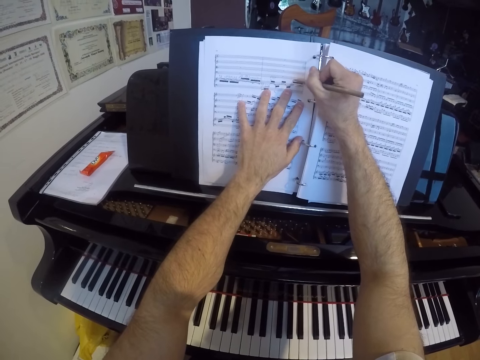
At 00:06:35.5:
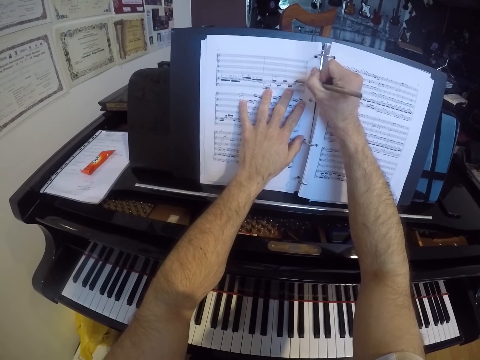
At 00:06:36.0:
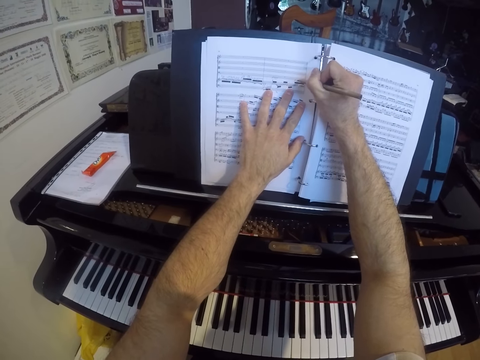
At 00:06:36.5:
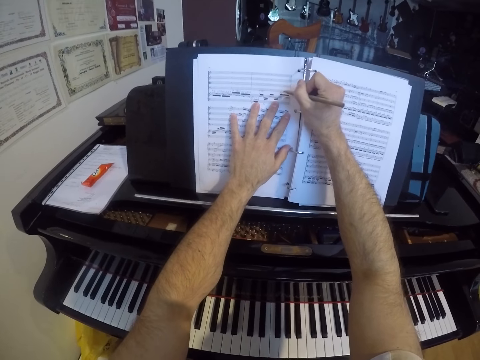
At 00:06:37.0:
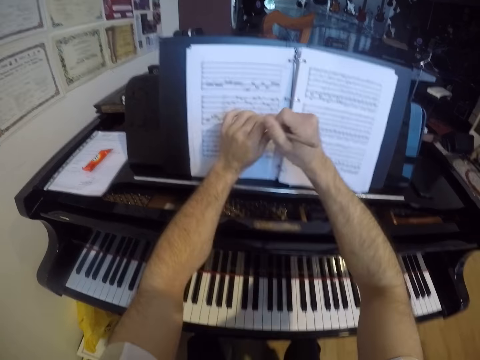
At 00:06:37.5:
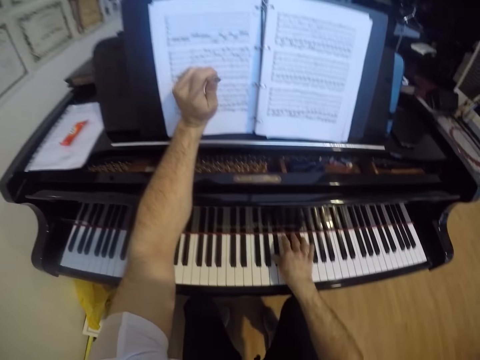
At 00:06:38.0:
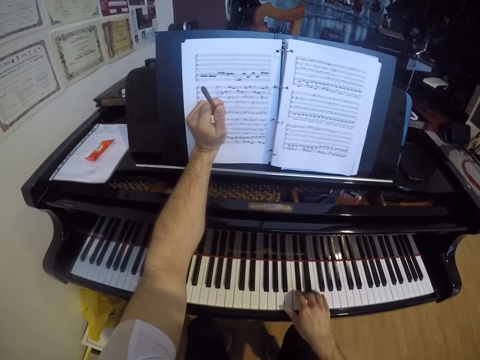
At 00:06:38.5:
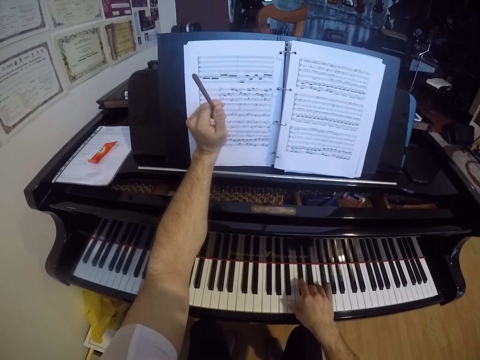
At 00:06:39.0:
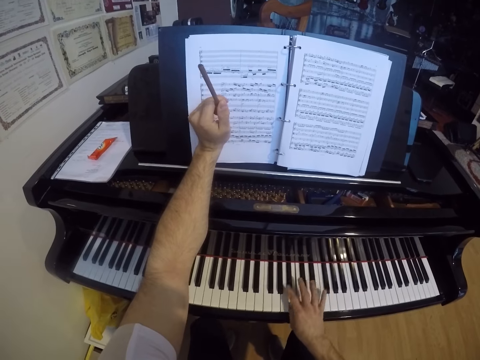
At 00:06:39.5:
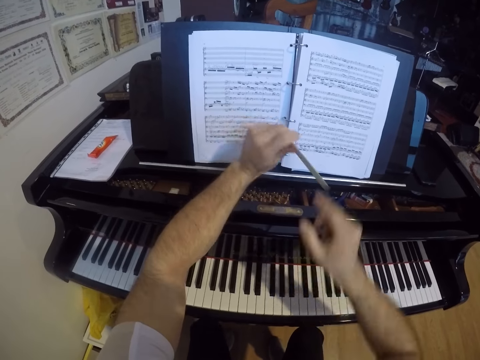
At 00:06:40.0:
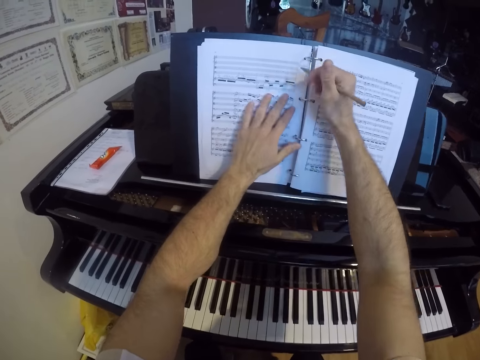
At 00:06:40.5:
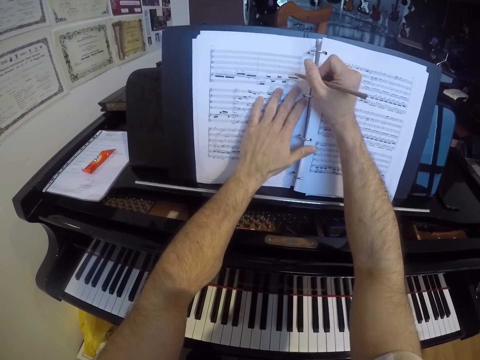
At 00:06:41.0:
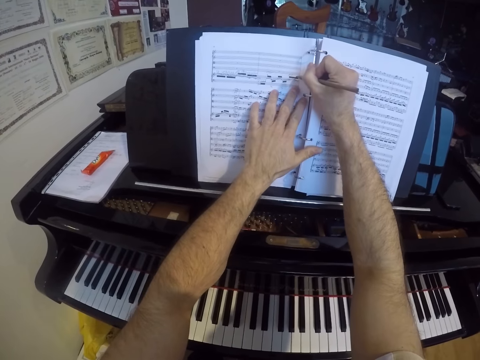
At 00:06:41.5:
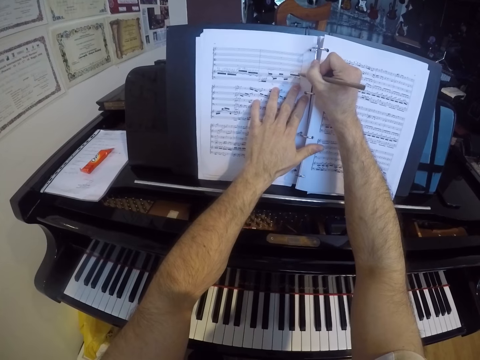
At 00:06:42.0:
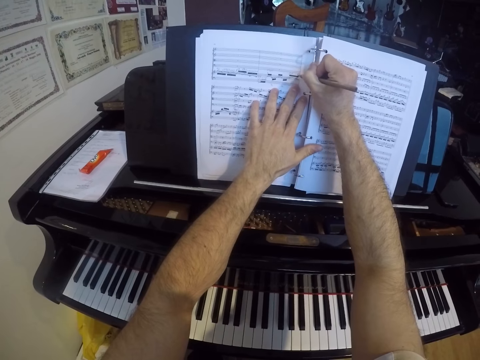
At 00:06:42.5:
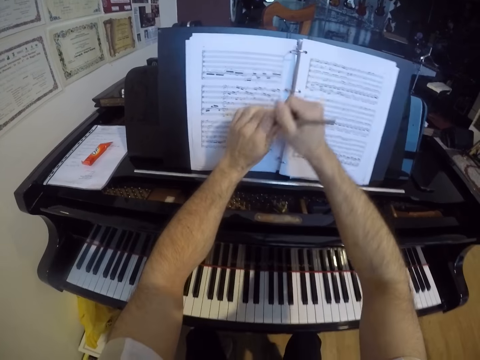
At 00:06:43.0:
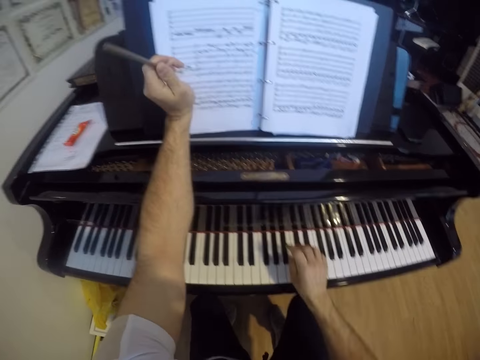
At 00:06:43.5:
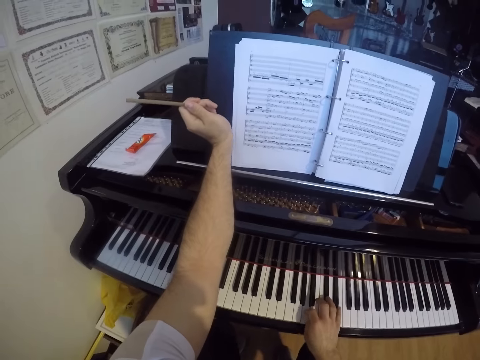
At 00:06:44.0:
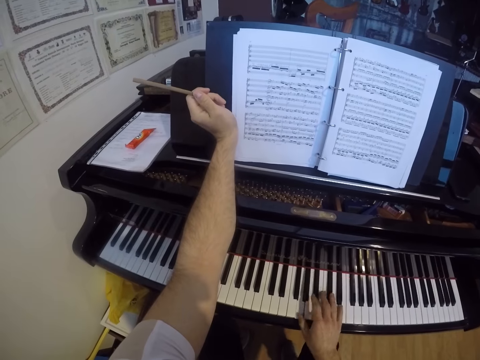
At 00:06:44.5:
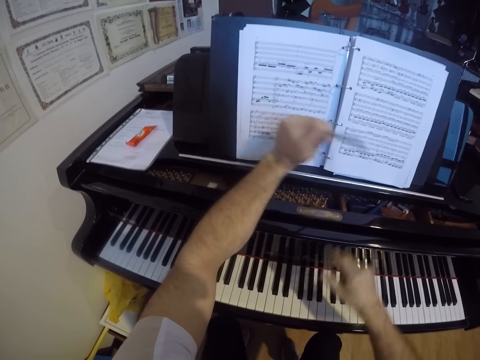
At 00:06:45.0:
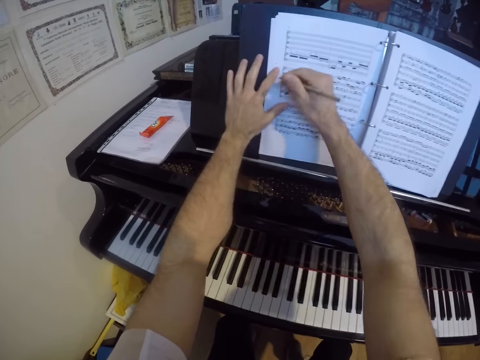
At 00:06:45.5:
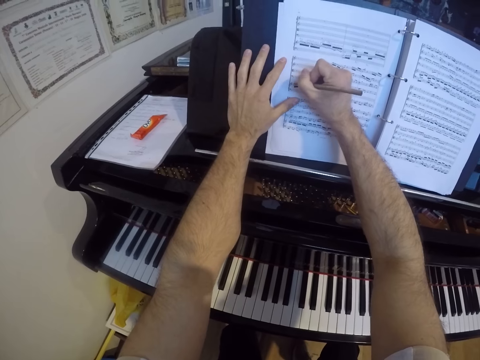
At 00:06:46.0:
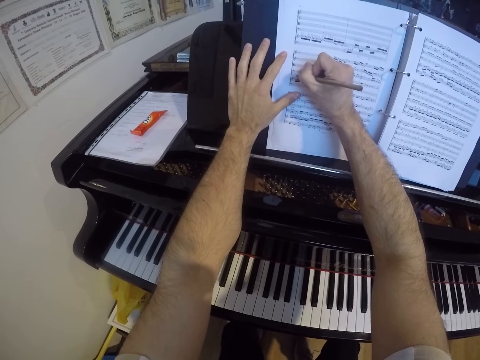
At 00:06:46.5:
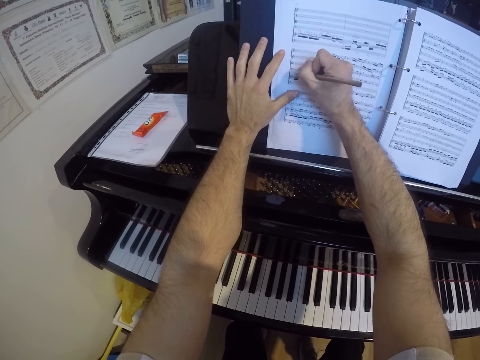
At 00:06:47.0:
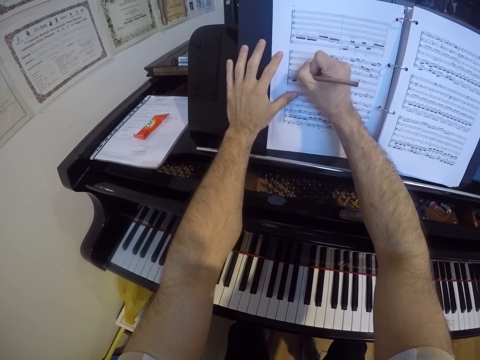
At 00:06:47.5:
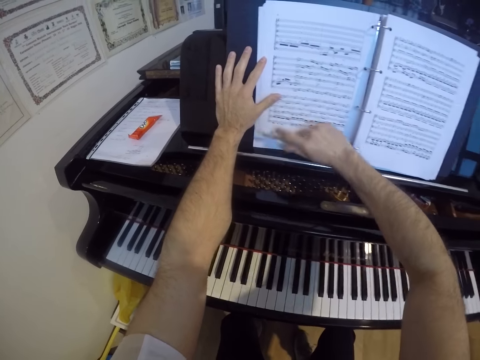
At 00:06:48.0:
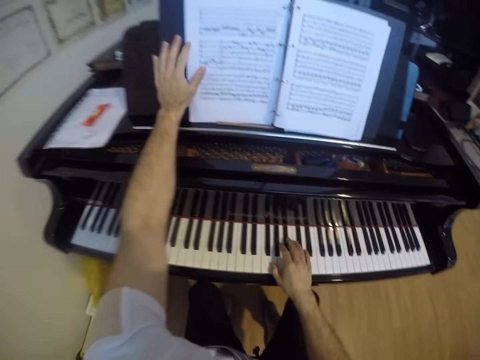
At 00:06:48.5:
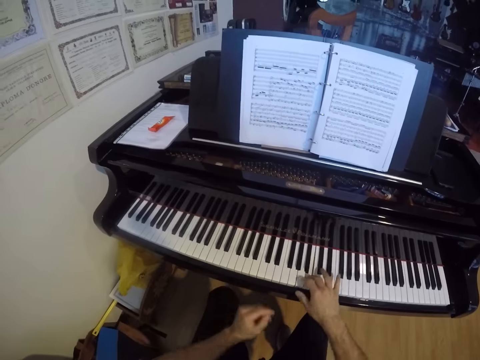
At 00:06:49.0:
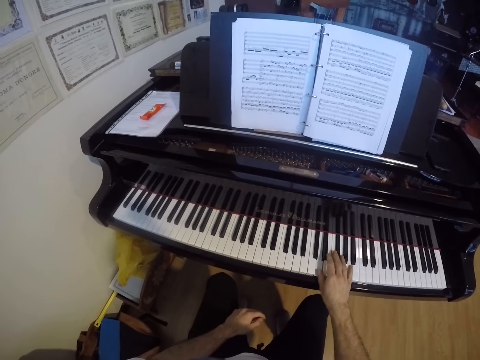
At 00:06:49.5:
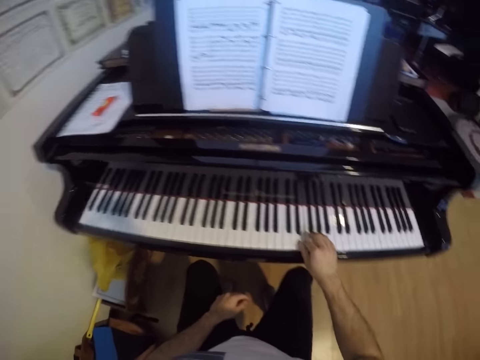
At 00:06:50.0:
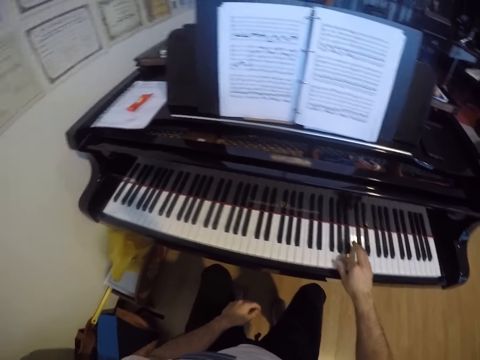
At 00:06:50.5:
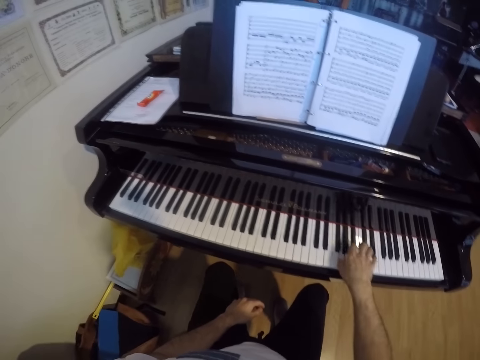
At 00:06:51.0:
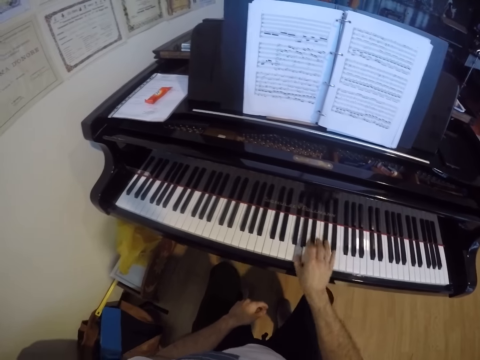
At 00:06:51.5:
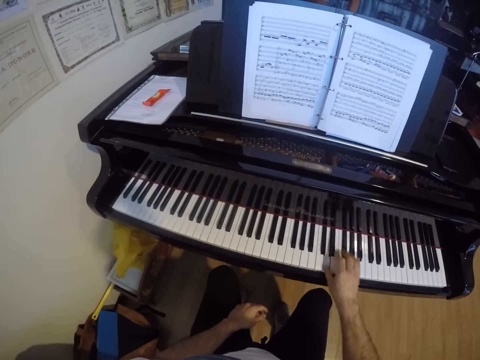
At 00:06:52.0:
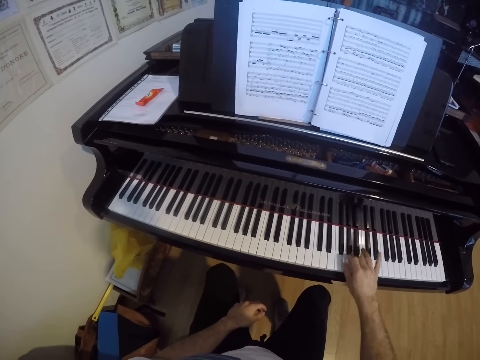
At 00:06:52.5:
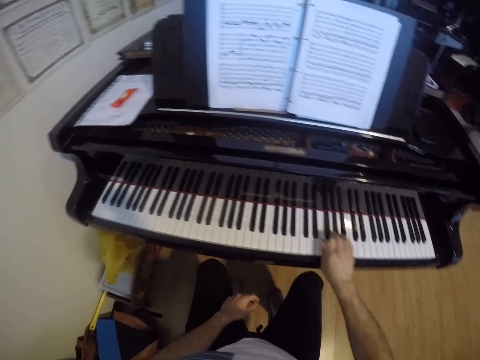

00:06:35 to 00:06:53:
The camera wearer passes the pencil from his right hand to his left hand. He plays the grand piano with his right hand. He passes the pencil from his left hand to his right hand. He places his left hand on the book. He writes on the book with the pencil in his right hand. He passes the pencil from his right hand to his left hand. He plays the grand piano with his right hand. He passes the pencil from his left hand to his right hand. He writes on the book with the pencil in his right hand. He drops the pencil in his right hand on the grand piano. He plays the grand piano with his right hand.

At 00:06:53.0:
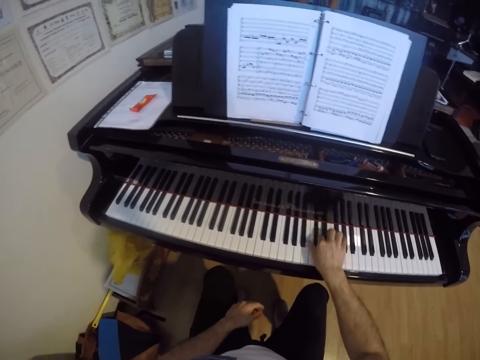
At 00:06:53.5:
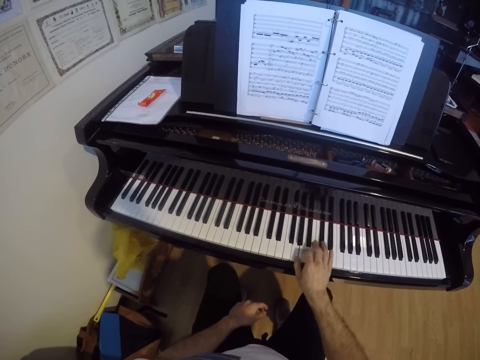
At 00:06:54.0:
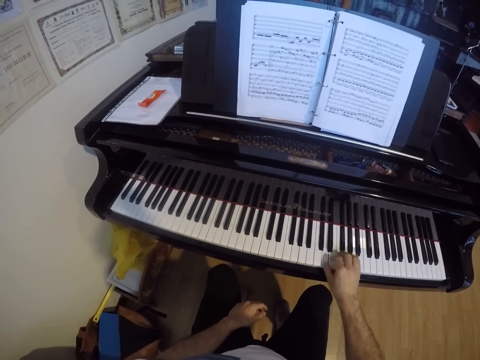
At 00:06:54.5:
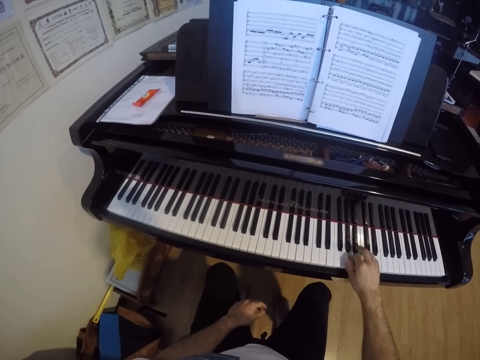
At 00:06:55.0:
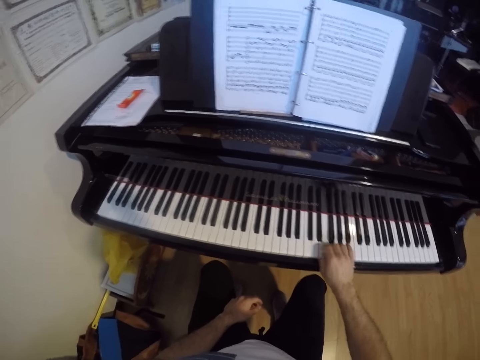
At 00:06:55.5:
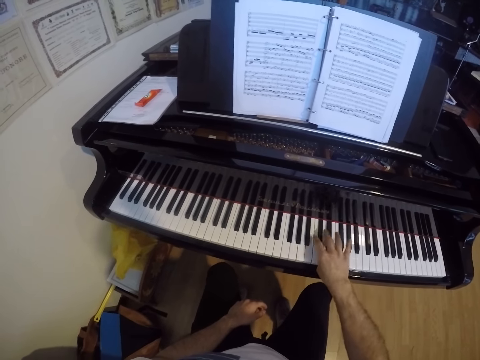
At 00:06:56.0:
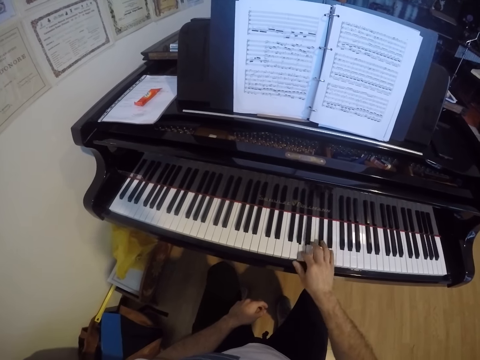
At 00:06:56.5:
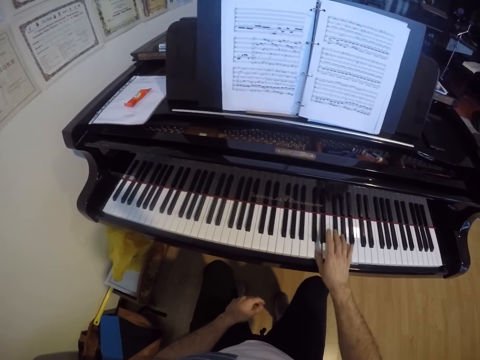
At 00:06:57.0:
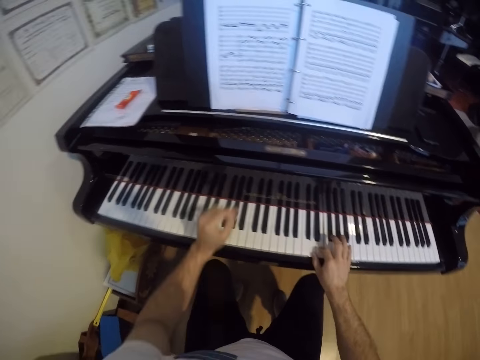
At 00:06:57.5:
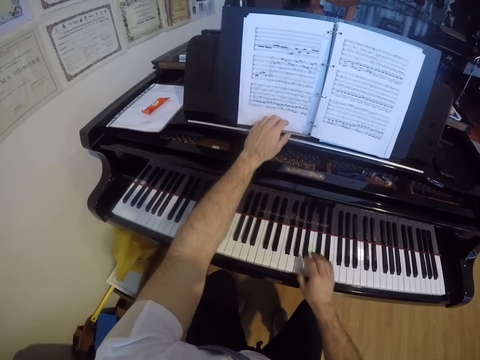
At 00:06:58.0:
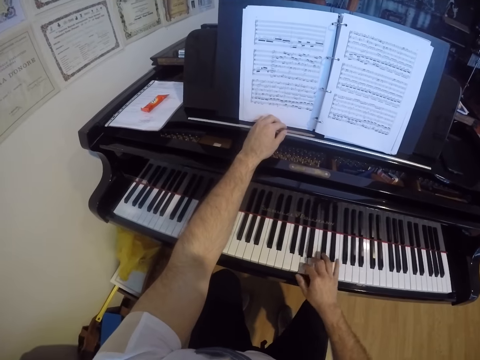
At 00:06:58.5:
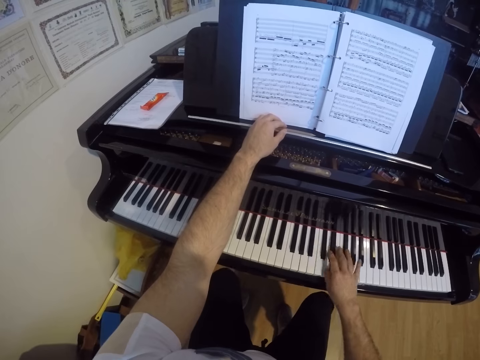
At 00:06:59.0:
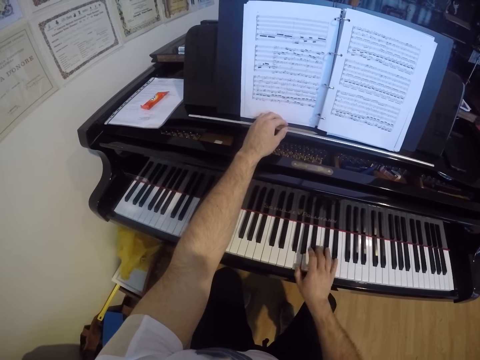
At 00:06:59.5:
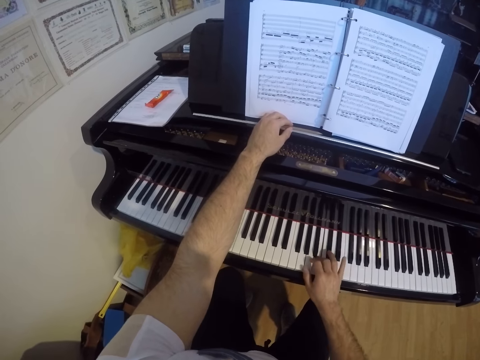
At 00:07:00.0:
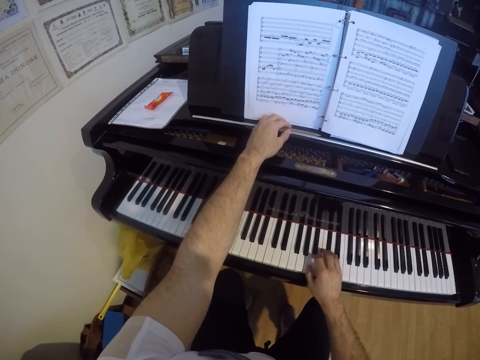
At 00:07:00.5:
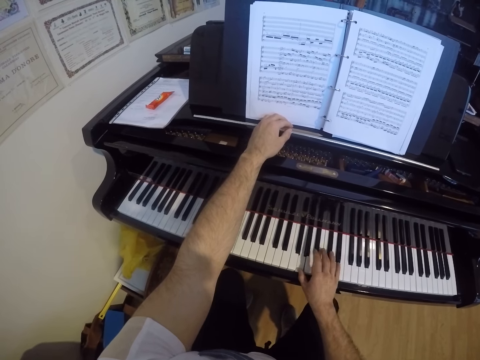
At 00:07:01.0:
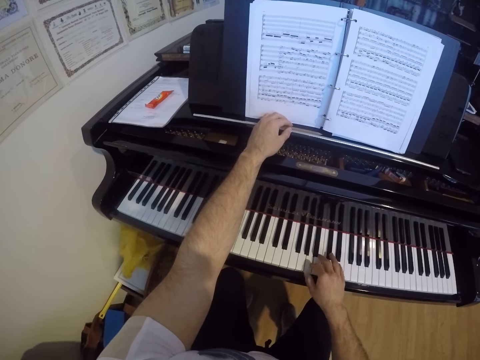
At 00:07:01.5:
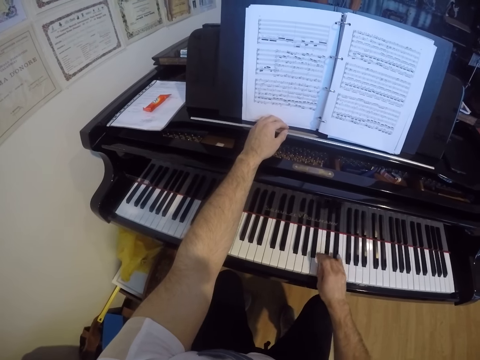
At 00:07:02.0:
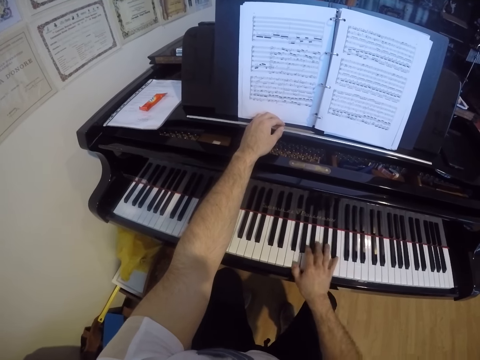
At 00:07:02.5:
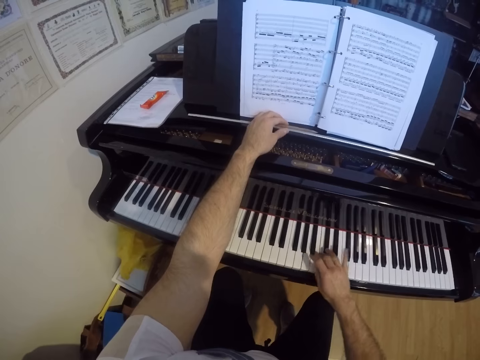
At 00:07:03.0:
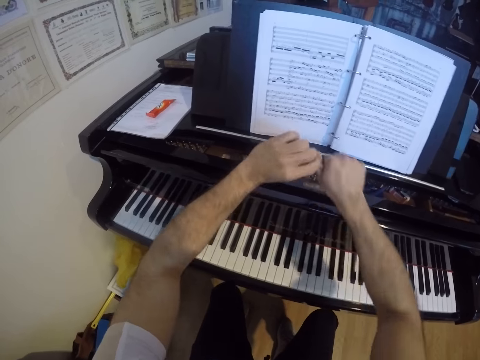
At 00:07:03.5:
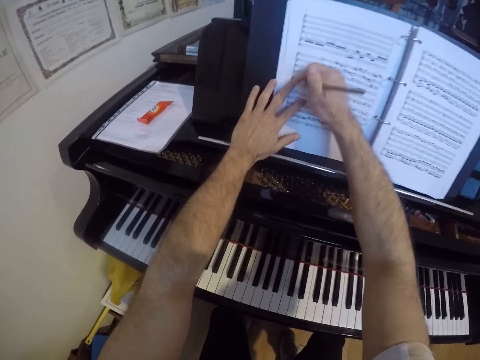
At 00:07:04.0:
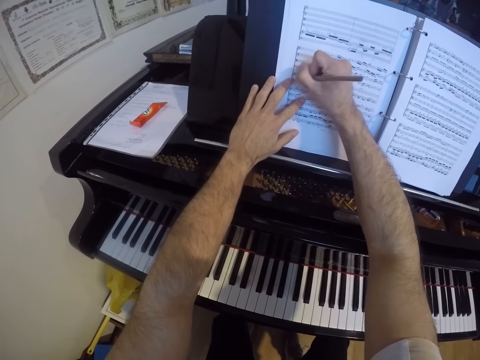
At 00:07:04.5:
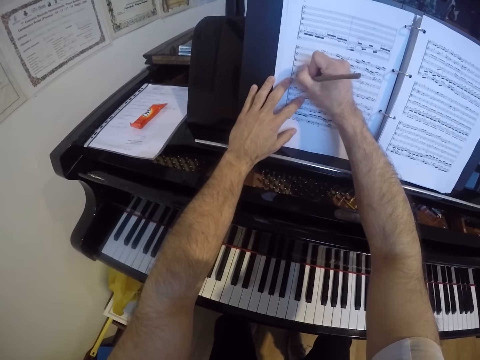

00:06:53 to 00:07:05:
The camera wearer holds the pencil with the left hand. He picks the pencil from the grand piano with his left hand. He passes the pencil from his left hand to his right hand. He writes on the book with the pencil in his right hand. He writes on the book with the pencil in his right hand again.
